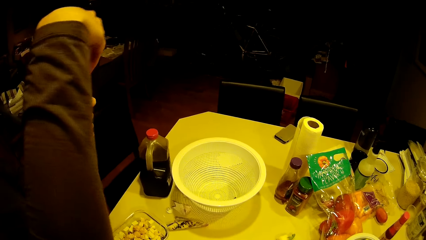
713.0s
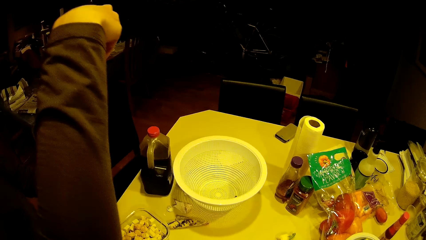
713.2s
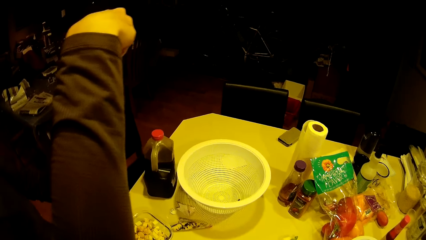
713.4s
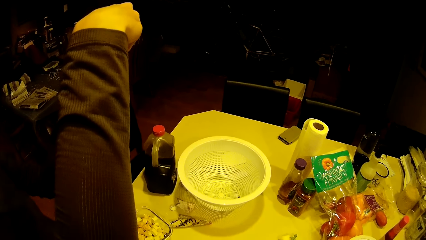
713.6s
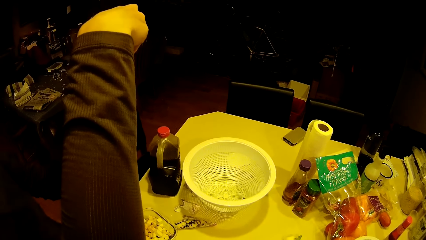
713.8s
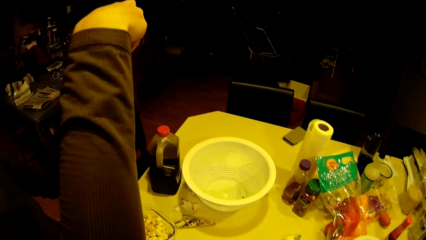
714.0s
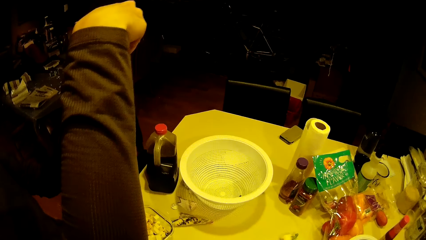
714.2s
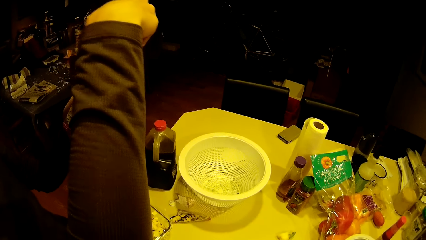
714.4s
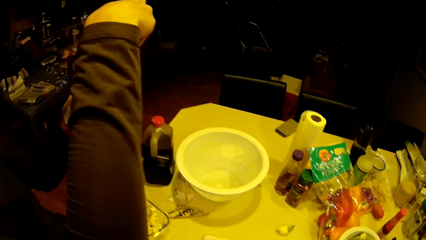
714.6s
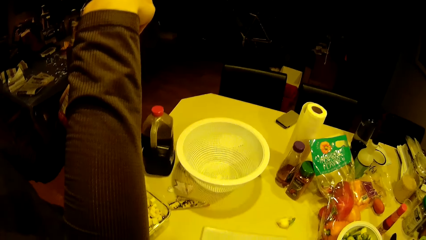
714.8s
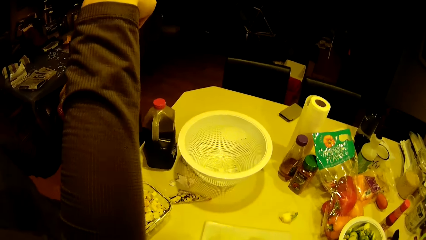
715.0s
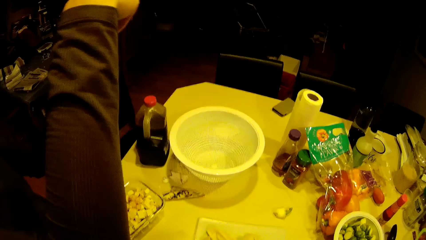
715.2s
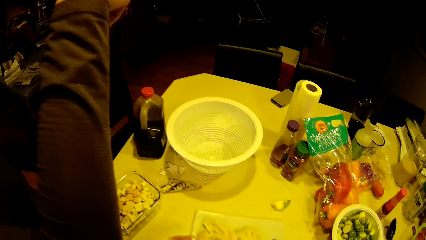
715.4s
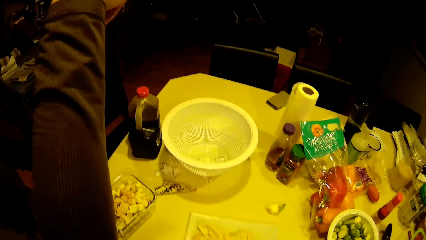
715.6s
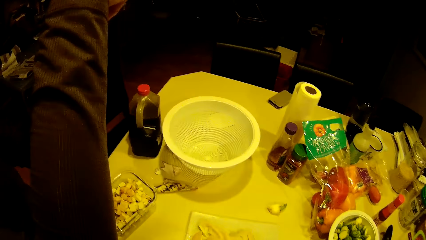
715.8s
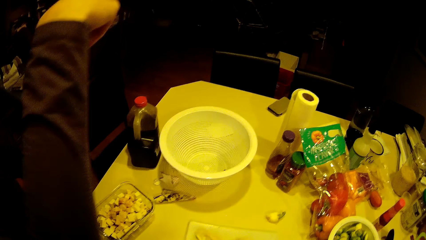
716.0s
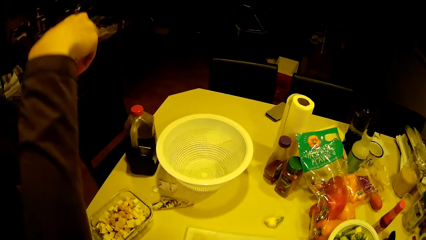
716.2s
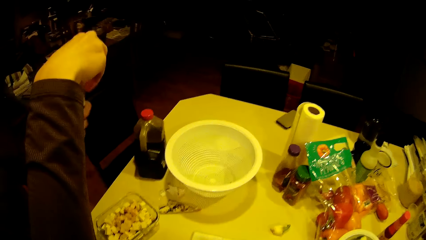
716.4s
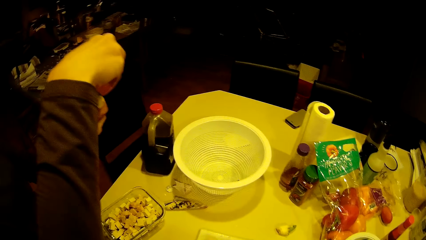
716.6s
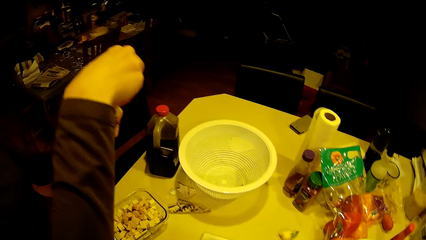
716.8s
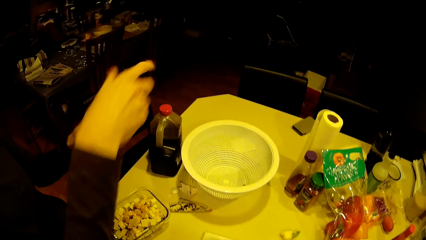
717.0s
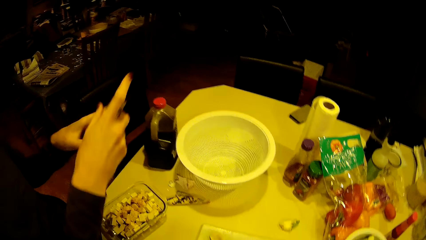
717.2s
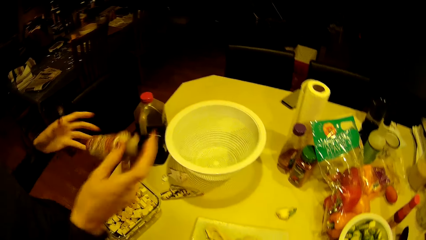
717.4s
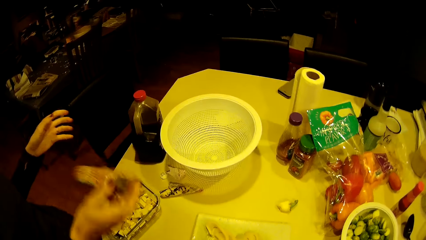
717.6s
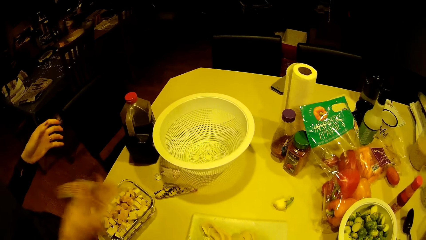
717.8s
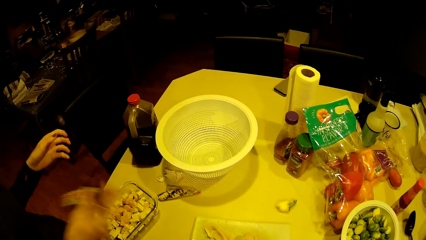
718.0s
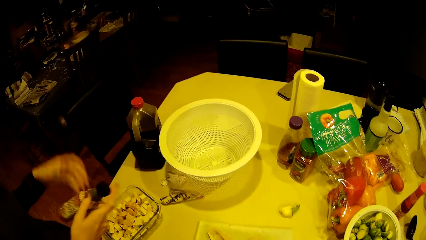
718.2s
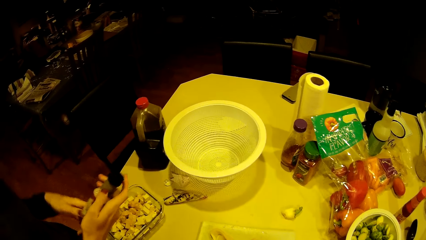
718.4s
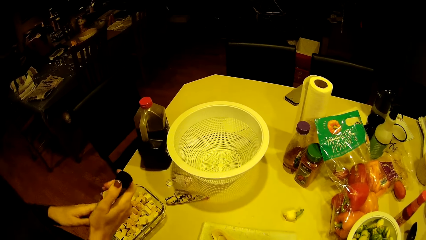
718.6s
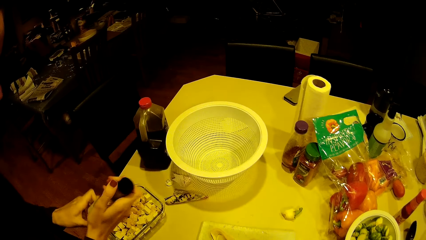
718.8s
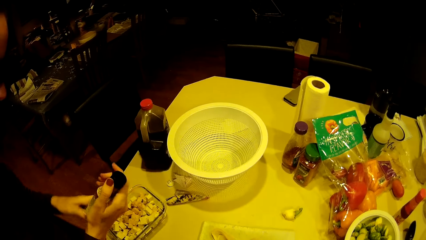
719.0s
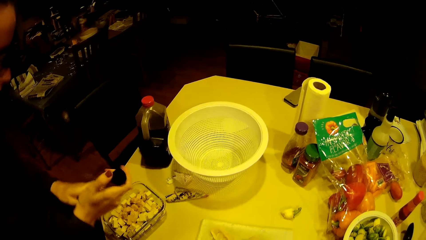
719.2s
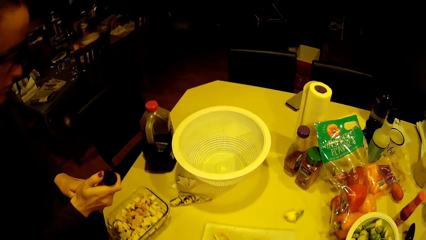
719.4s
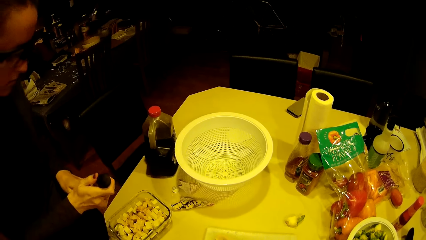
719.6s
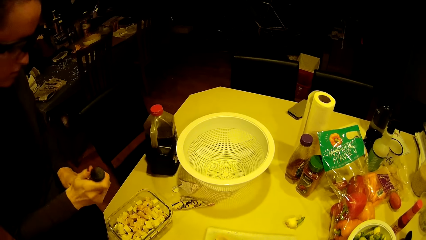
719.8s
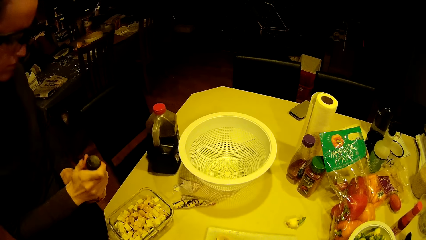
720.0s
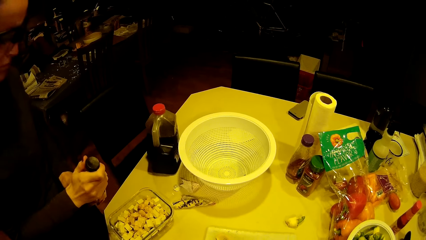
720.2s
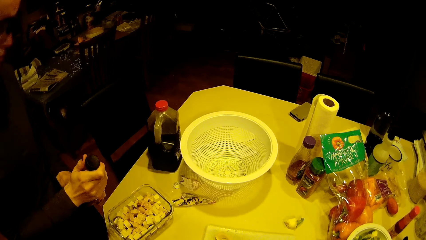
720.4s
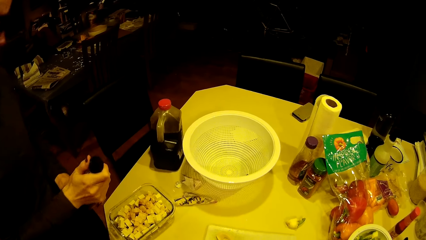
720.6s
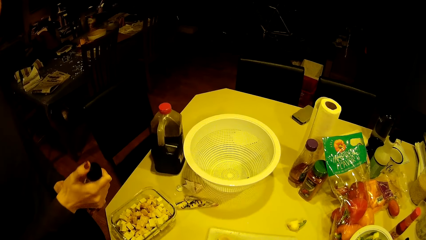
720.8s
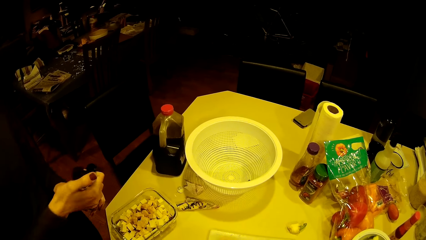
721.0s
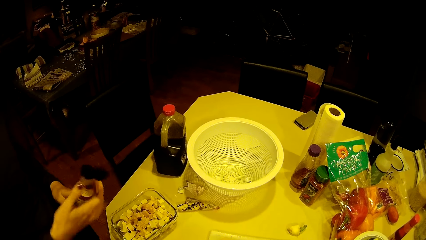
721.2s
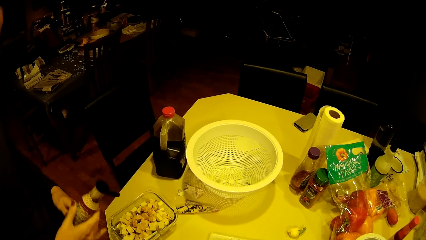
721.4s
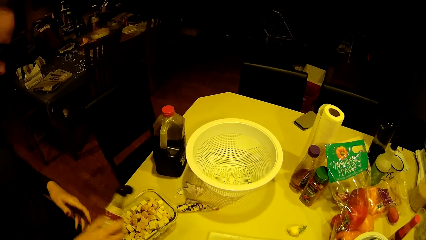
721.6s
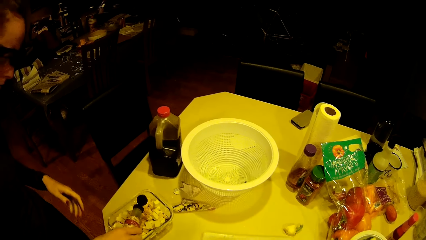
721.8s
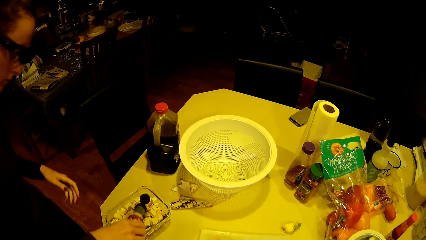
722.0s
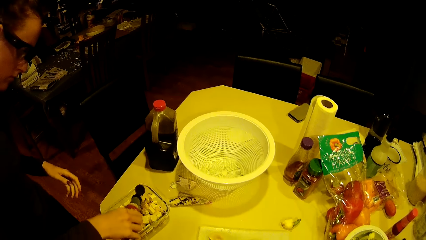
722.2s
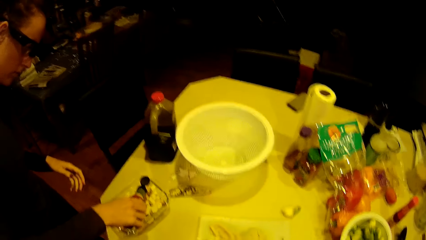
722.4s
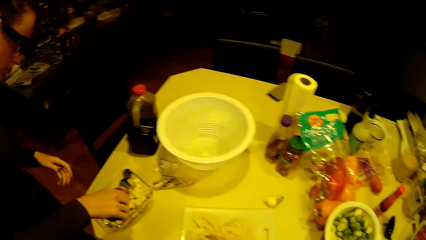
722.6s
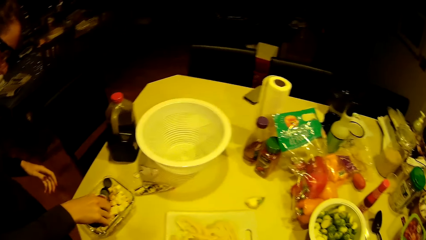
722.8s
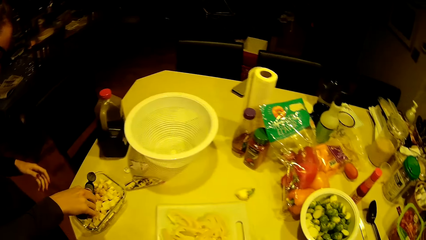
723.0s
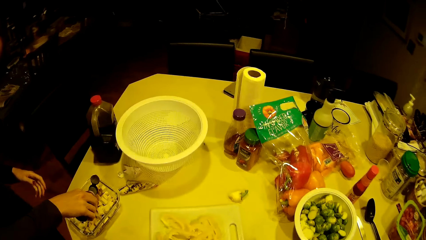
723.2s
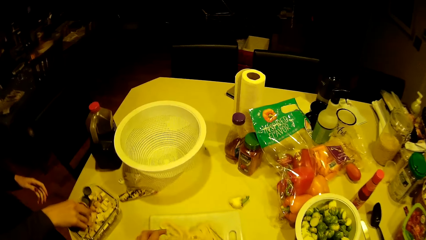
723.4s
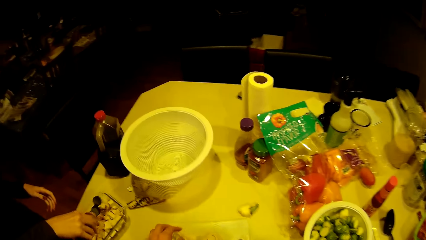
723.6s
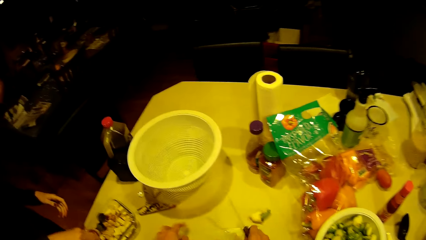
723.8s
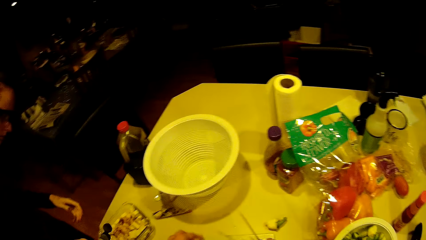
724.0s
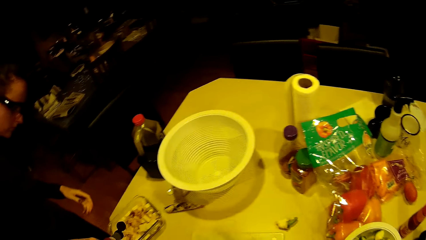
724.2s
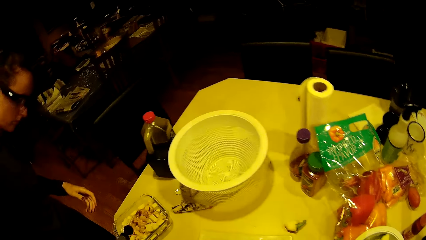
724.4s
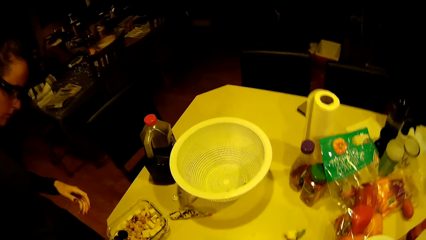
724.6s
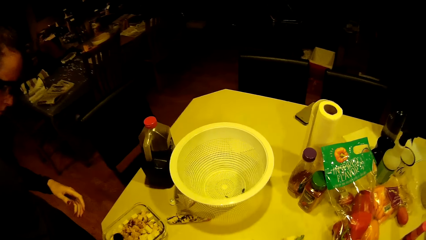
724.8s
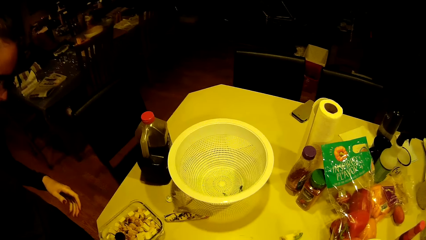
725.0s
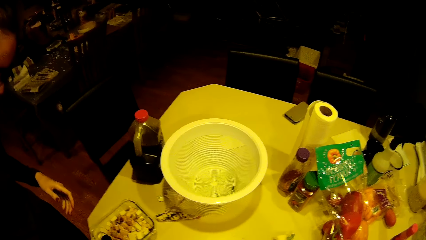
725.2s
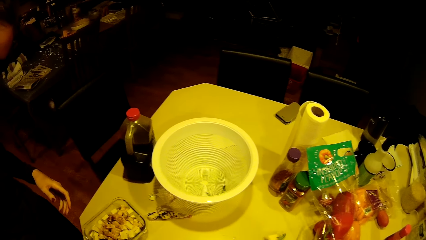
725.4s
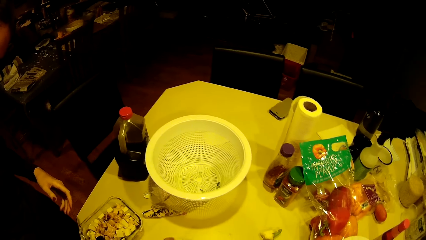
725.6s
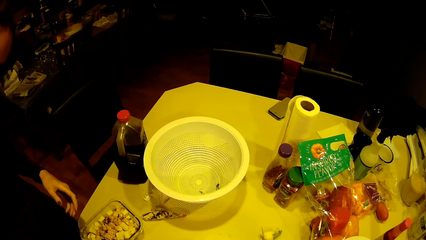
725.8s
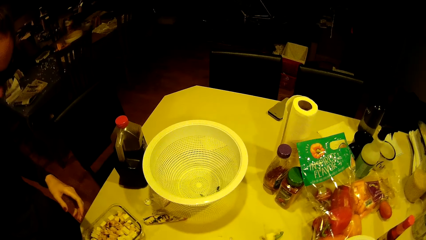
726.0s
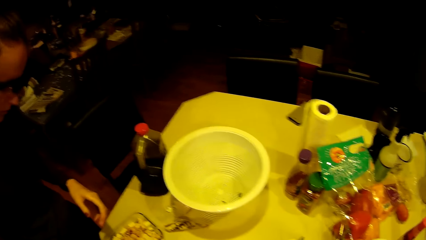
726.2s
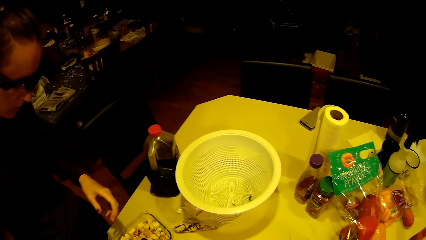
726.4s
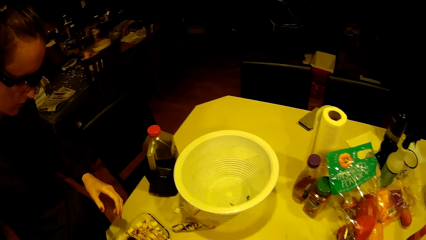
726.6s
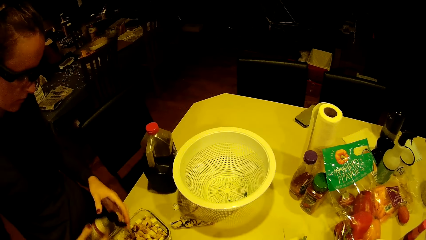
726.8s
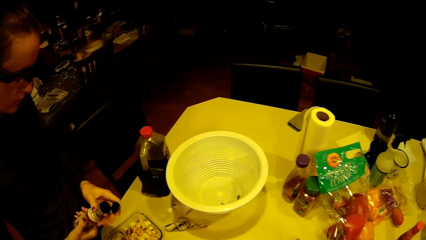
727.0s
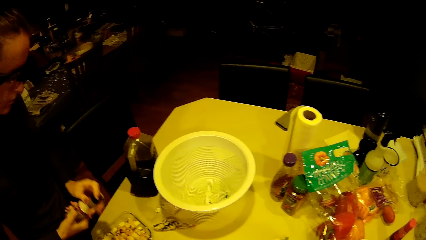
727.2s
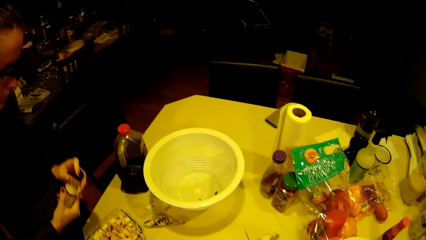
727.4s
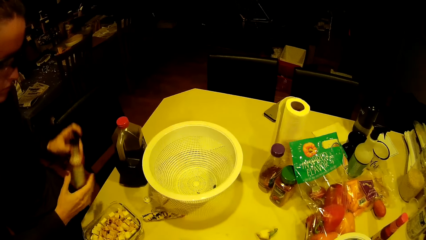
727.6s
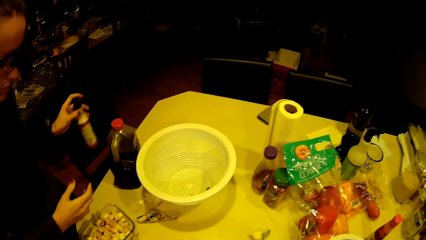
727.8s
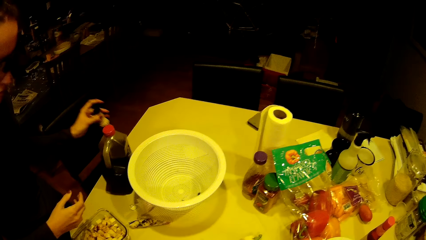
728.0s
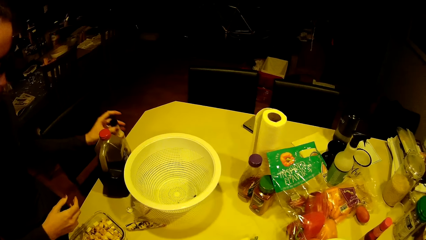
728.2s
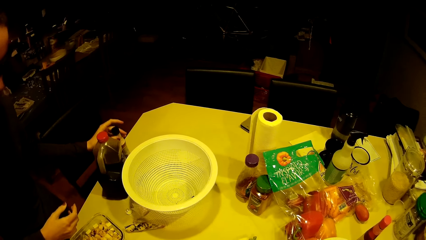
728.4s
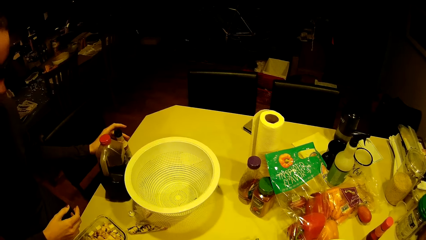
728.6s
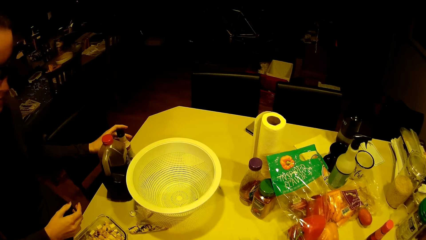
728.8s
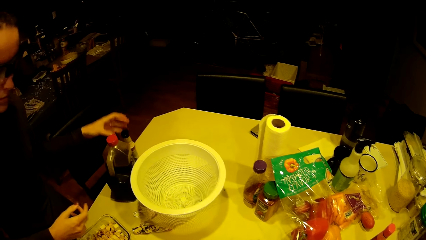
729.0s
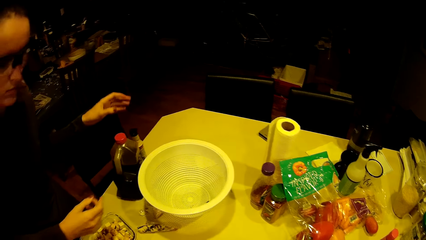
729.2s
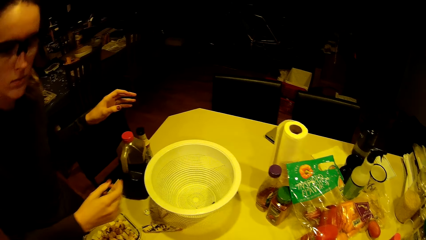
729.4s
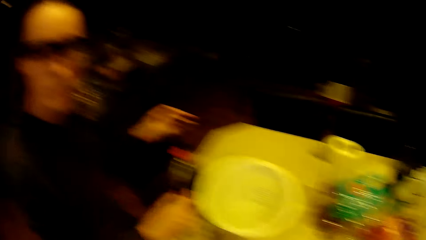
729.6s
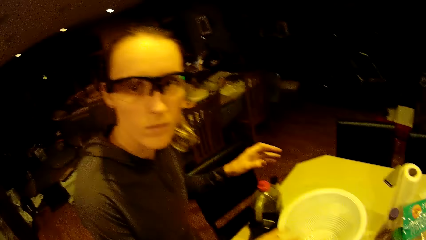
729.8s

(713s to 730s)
A woman closes the bottle with the cap. The woman shakes the content in the bottle, opens the cap of the bottle, and applies seasoning from the bottle on the potato in the bowl on the worktop. The camera wearer chops the hot pepper. They look around. The woman closes the cap of the bottle. The camera wearer chops the hot pepper. The woman drops the bottle on the worktop.
